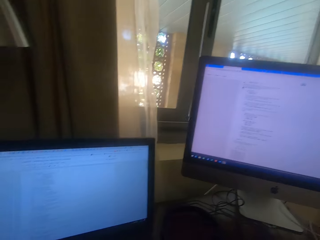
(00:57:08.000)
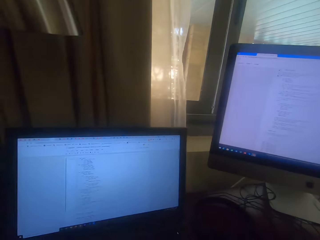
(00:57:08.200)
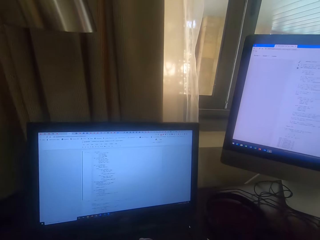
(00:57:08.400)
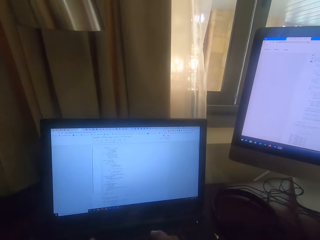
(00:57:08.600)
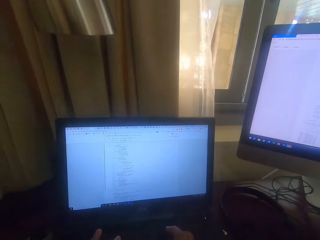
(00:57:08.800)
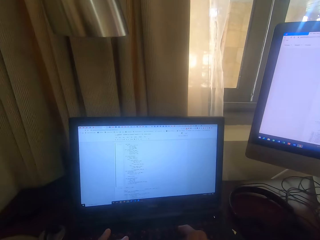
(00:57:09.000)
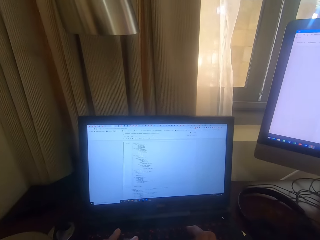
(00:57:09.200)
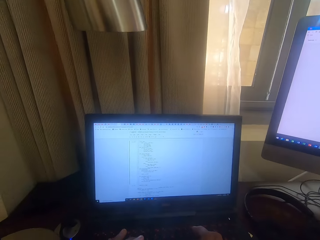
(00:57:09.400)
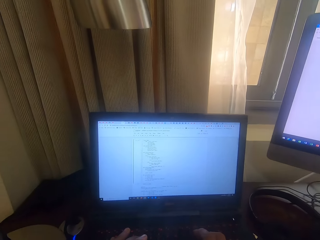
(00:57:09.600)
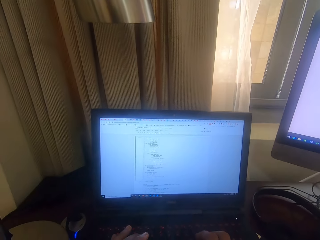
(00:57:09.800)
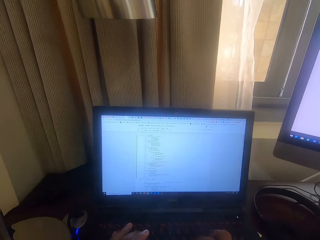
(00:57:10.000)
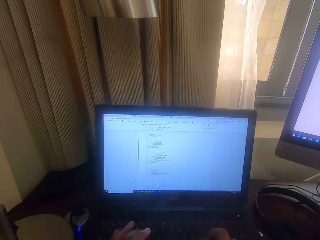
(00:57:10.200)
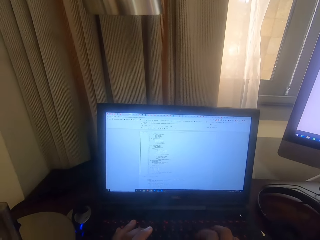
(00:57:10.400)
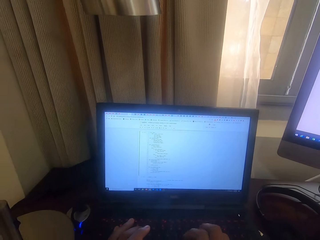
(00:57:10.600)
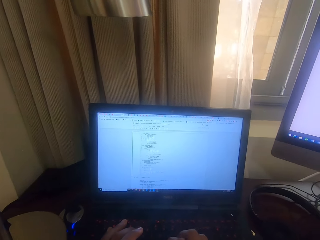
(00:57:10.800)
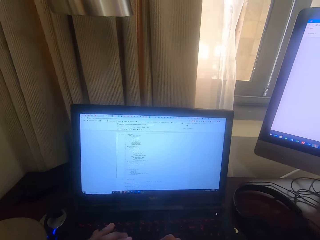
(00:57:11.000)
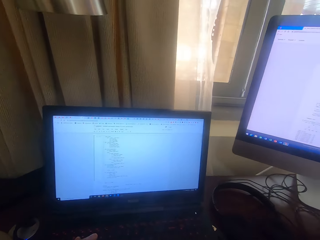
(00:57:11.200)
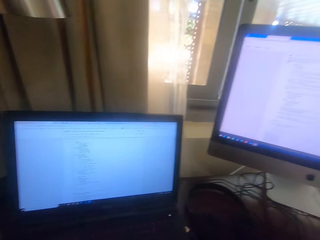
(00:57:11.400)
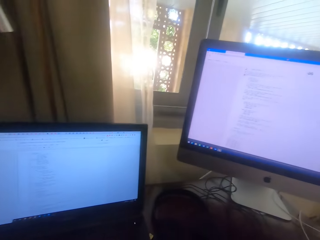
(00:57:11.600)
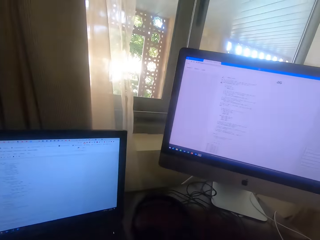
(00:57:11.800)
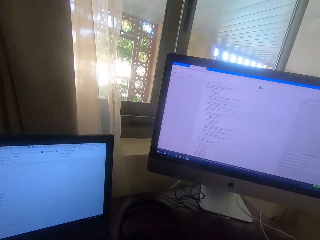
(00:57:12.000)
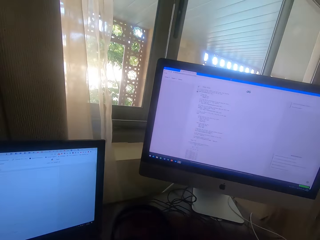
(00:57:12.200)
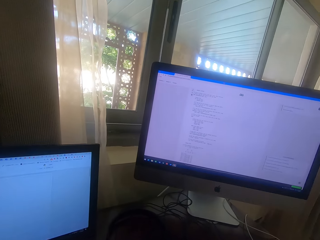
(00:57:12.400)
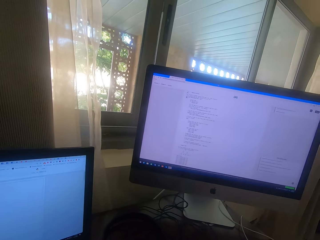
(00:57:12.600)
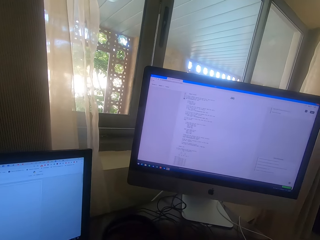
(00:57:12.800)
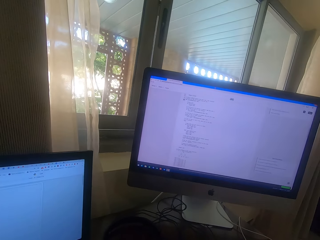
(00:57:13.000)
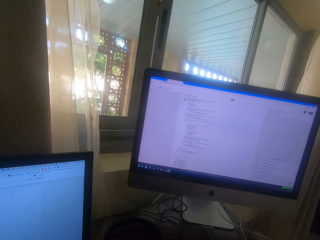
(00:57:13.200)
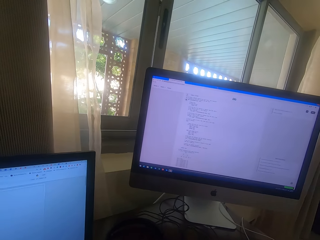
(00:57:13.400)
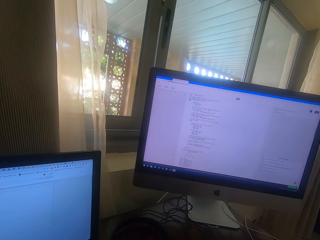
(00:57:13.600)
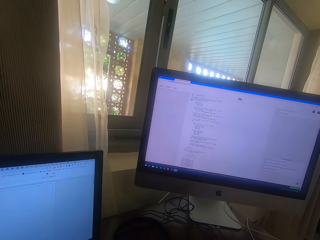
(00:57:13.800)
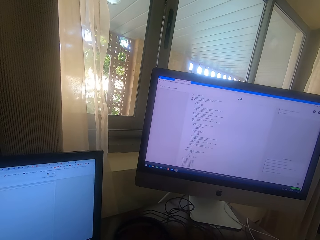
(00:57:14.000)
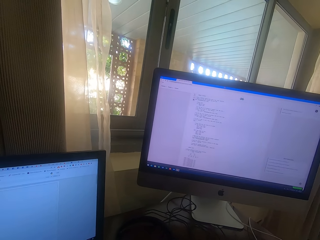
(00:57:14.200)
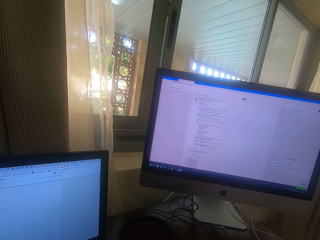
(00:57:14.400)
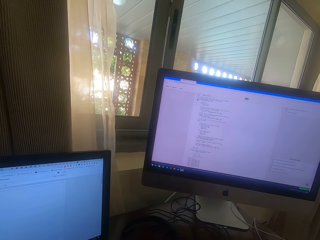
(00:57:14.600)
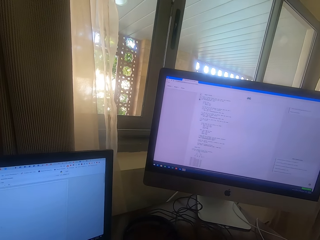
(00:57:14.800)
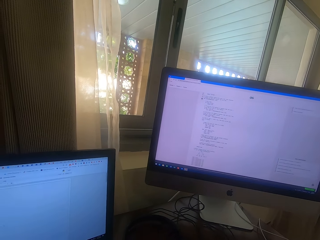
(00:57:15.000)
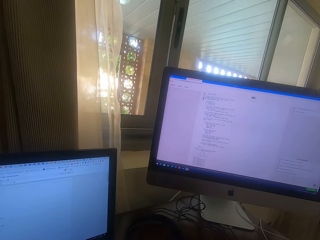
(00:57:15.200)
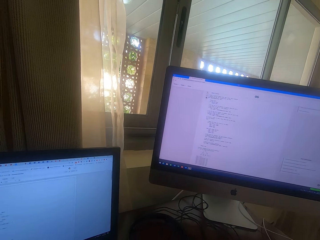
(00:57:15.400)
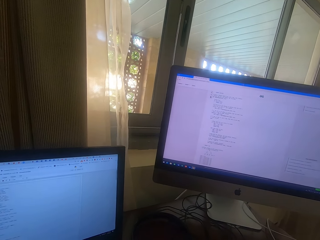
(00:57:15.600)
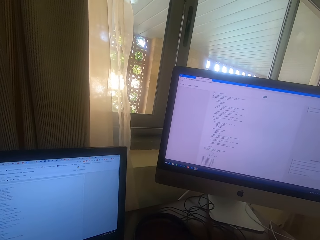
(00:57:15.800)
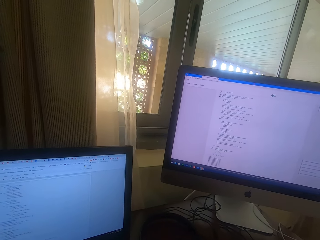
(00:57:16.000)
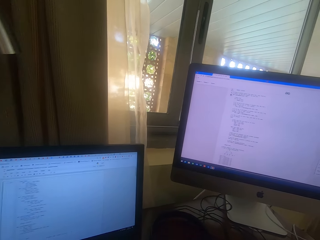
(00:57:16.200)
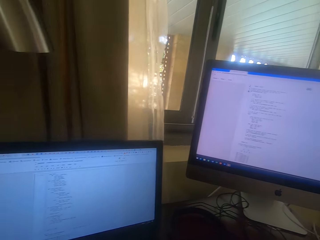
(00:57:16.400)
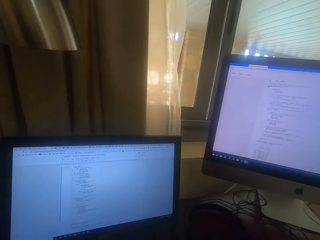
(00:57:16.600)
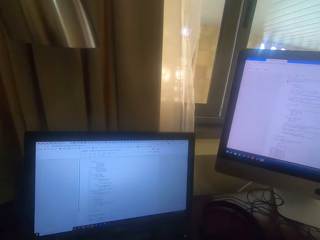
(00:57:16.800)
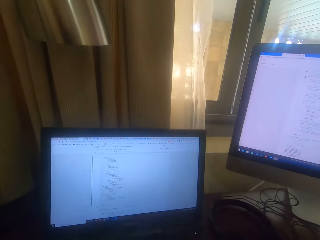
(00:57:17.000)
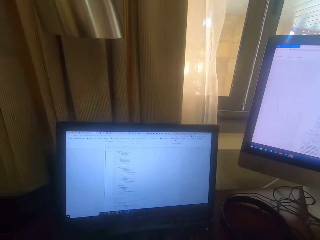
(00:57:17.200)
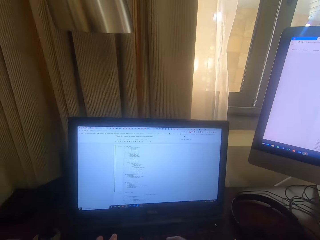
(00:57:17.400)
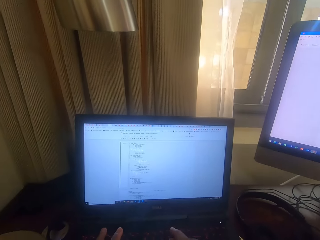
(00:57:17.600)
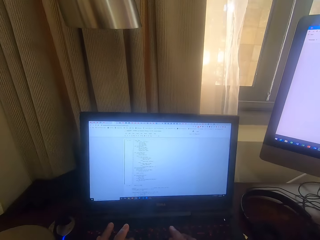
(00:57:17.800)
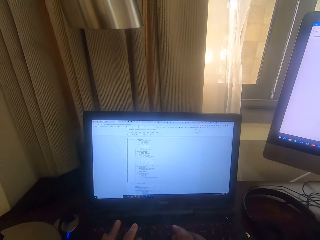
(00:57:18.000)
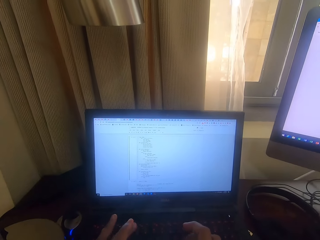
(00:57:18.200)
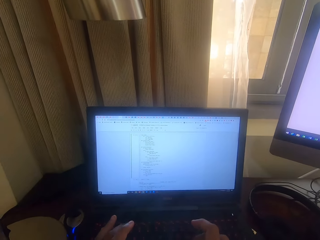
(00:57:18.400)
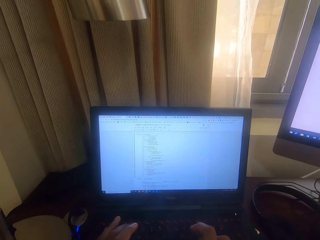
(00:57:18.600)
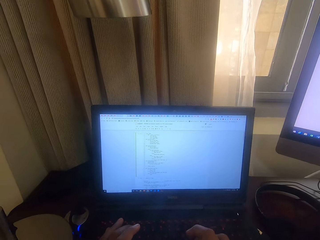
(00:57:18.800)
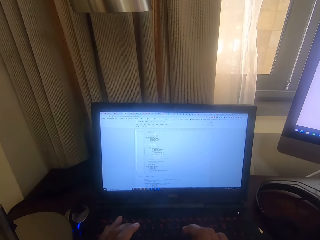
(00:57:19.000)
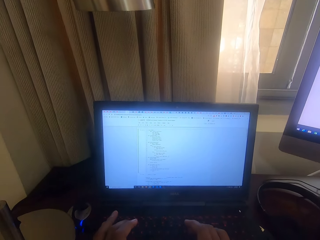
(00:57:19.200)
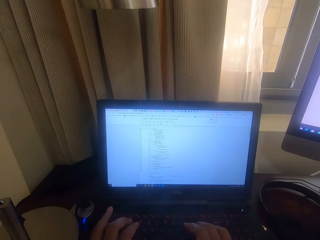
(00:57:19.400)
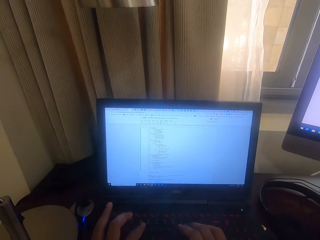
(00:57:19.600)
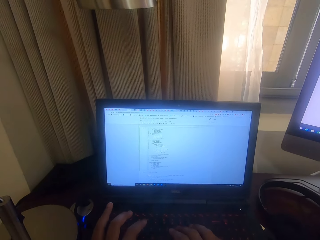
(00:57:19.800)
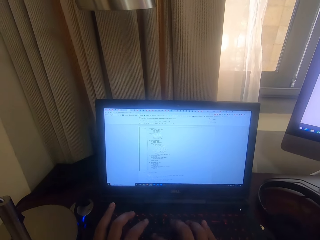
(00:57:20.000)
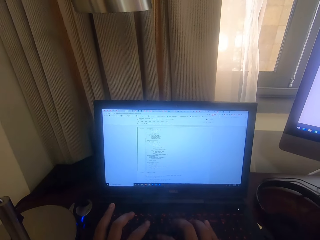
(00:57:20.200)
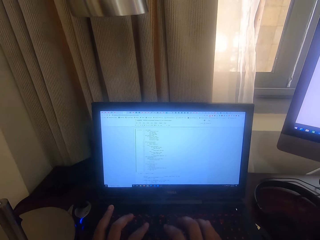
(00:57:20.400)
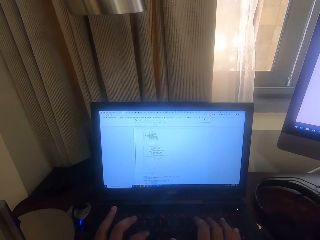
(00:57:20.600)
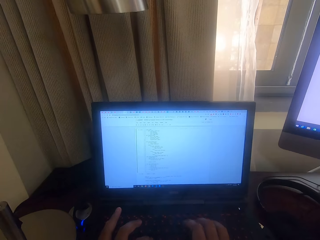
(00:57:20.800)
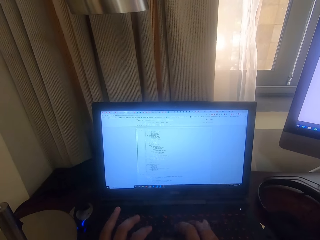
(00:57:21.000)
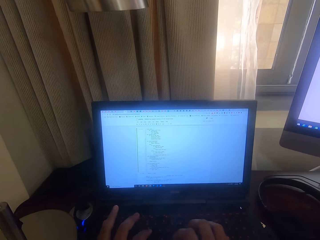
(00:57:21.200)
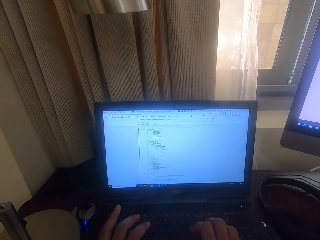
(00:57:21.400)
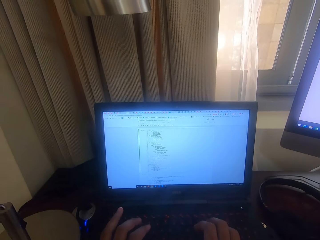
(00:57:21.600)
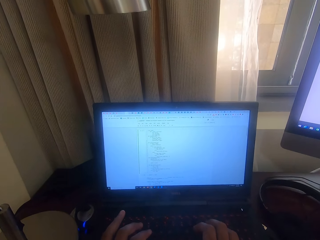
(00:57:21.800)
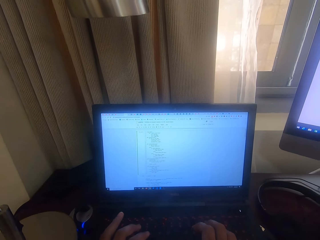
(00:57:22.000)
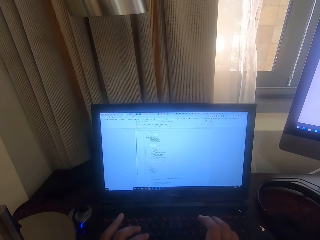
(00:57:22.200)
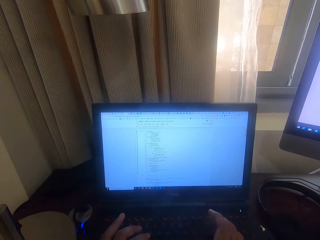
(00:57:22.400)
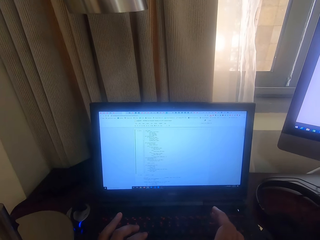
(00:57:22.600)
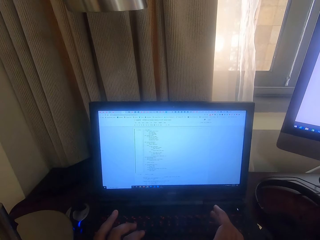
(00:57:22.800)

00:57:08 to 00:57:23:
The camera wearer types on the keyboard in a room. They look at a screen of a computer. They type on the keyboard in the room.

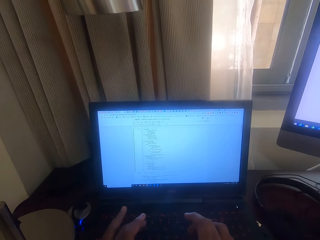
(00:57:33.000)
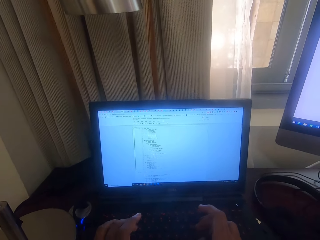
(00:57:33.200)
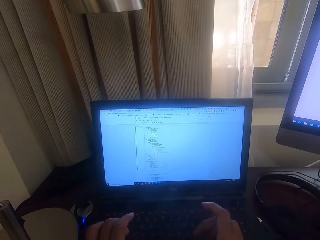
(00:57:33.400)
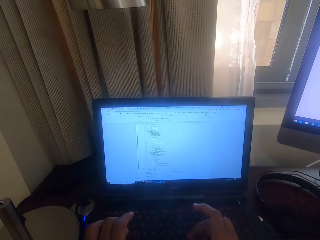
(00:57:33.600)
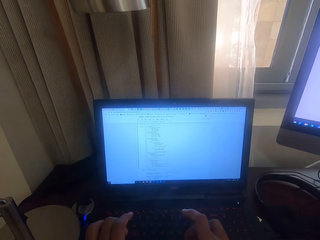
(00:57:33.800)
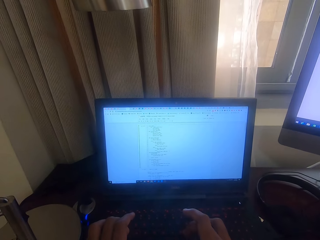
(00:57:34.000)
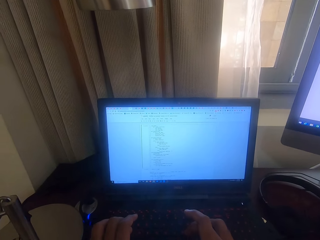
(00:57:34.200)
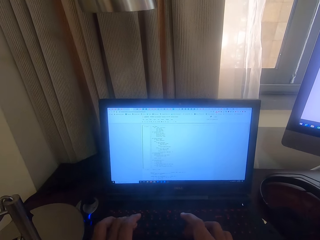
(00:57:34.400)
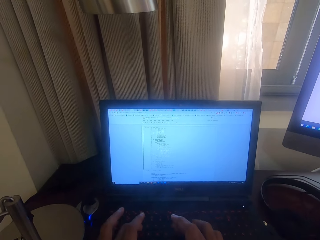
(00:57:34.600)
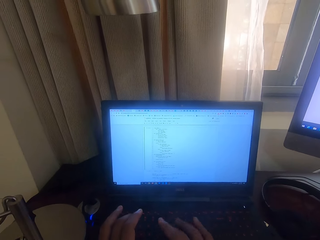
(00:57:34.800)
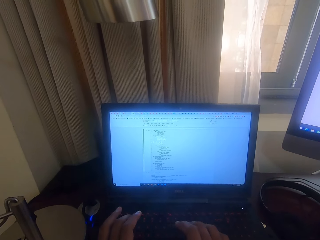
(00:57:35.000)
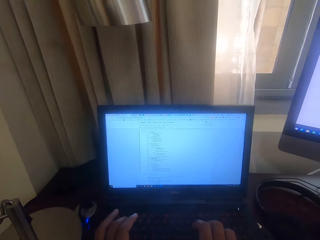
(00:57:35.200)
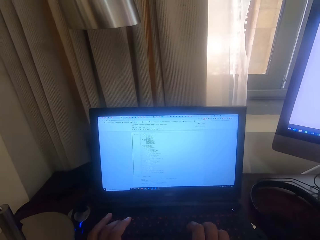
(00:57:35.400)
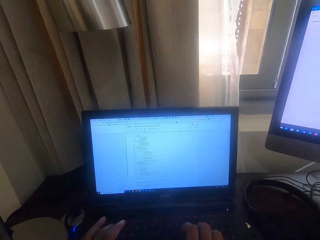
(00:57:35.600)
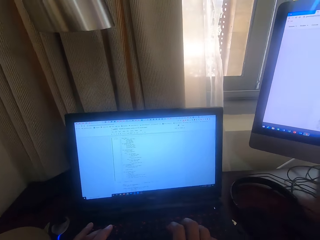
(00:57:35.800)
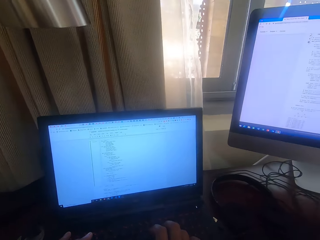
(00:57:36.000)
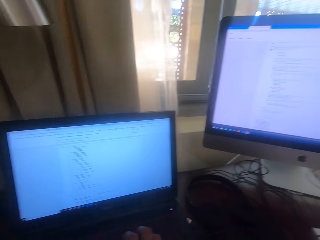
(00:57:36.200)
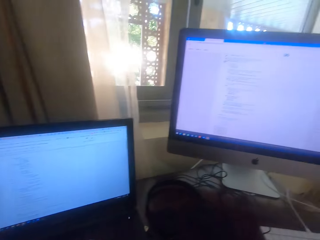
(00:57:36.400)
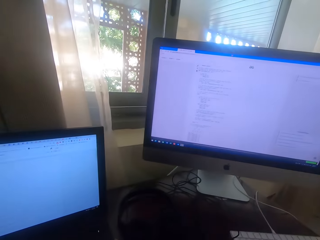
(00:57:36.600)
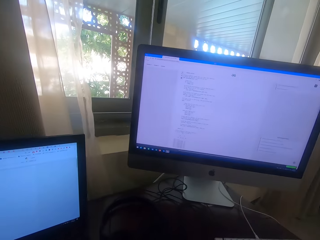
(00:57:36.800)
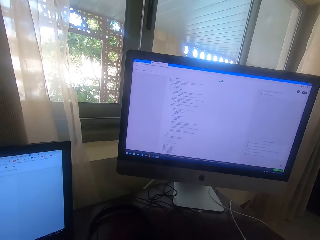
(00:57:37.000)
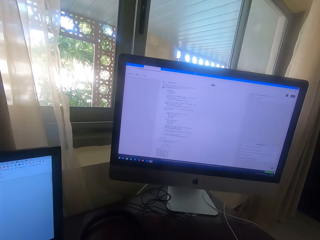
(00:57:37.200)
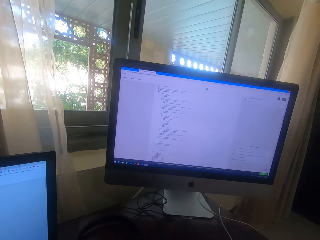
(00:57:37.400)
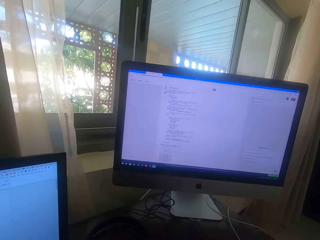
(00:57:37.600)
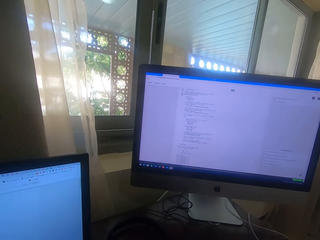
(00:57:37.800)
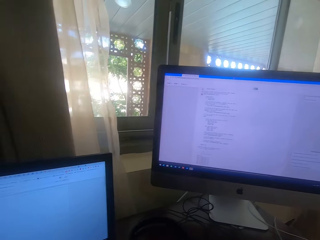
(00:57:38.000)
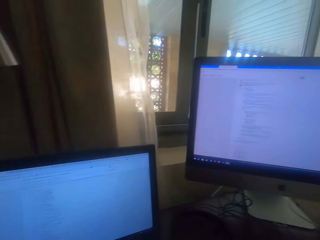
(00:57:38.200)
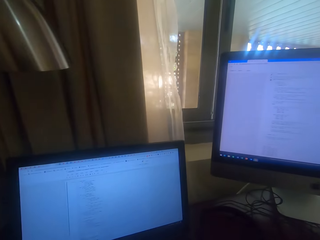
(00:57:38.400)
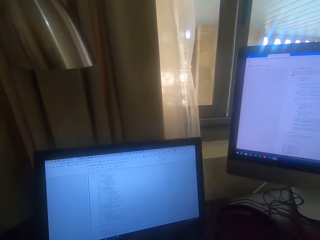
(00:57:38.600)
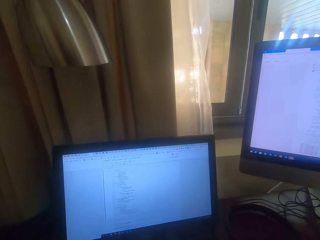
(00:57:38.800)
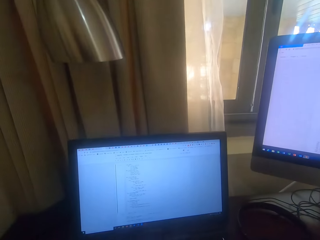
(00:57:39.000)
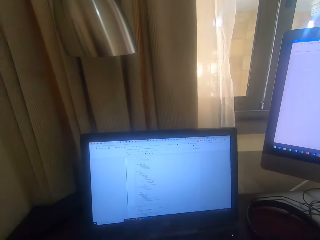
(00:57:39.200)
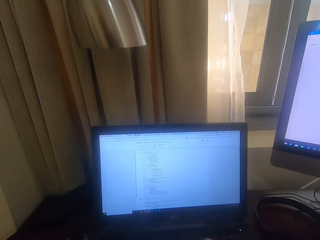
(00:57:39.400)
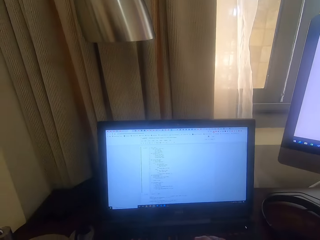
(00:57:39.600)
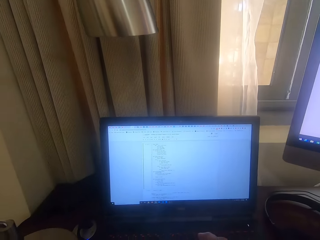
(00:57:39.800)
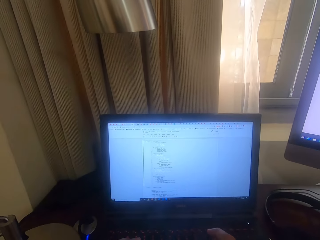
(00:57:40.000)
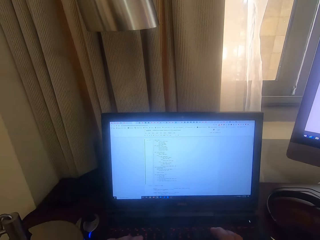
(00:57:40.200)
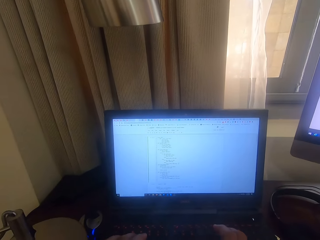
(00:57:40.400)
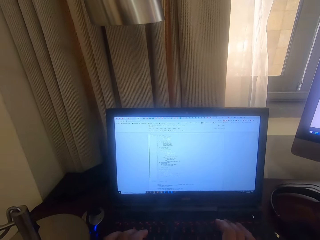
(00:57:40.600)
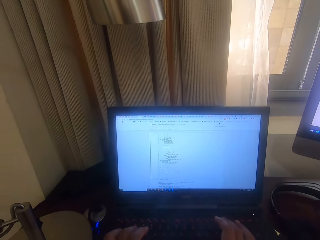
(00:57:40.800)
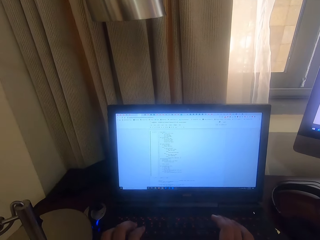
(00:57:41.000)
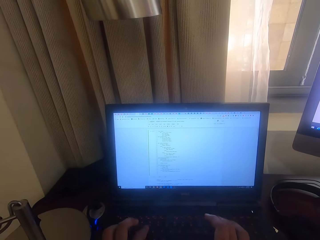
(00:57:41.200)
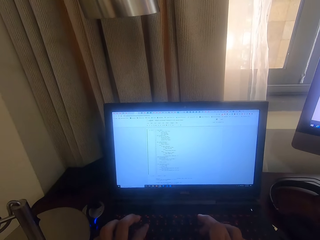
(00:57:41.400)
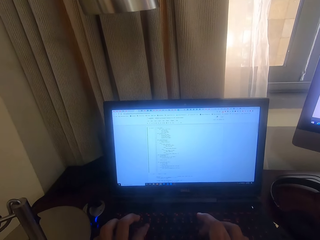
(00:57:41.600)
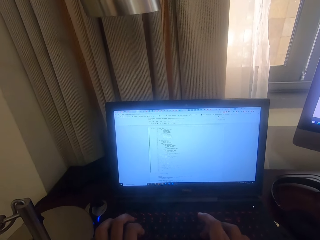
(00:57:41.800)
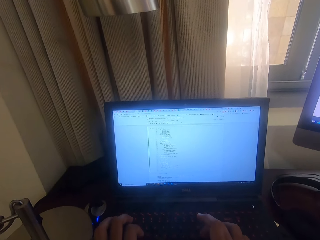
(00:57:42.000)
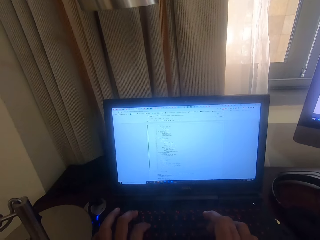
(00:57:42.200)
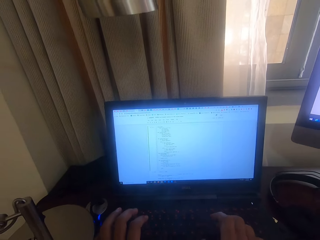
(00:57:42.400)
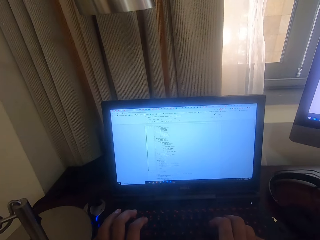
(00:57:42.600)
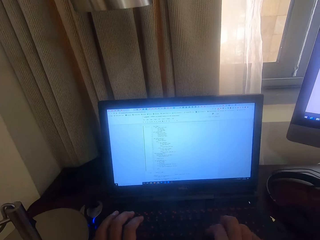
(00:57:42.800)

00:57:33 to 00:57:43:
The camera wearer looks at a screen of a computer. They type on the keyboard in a room.
